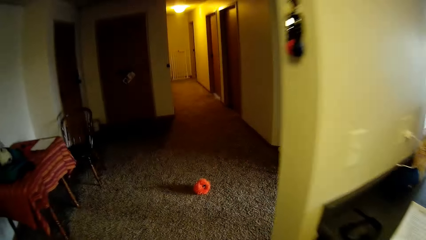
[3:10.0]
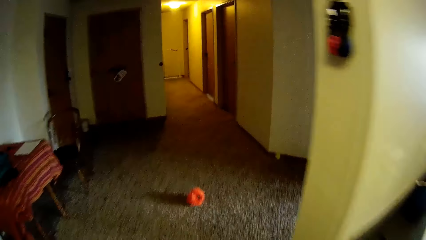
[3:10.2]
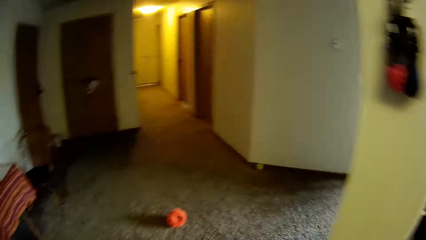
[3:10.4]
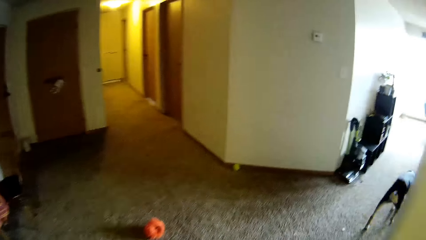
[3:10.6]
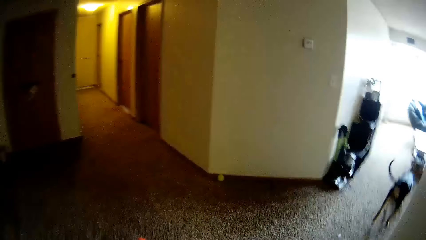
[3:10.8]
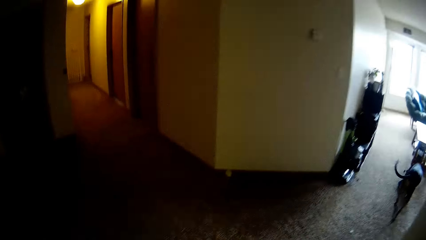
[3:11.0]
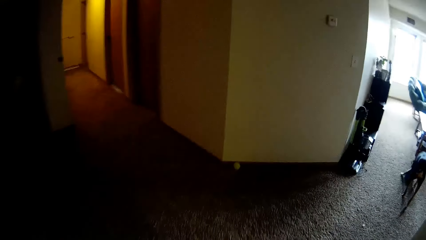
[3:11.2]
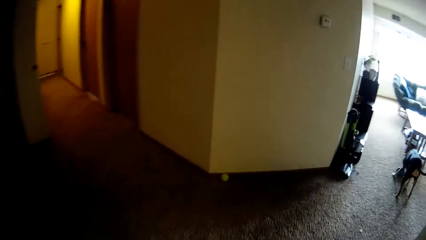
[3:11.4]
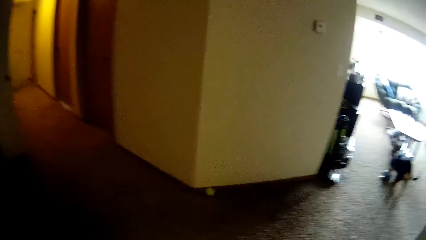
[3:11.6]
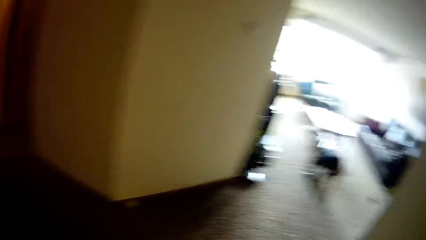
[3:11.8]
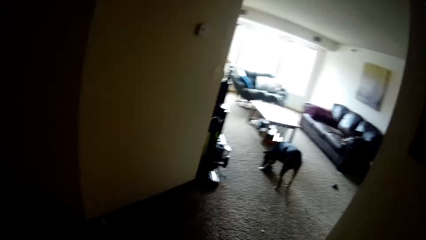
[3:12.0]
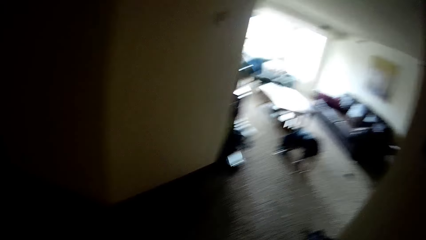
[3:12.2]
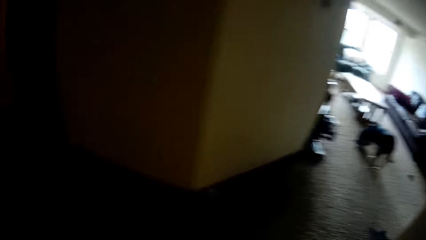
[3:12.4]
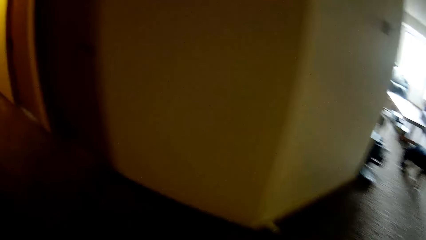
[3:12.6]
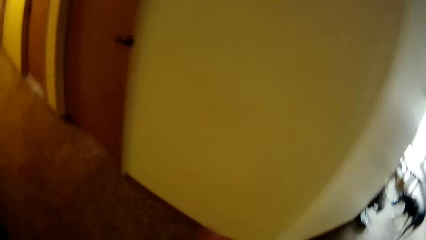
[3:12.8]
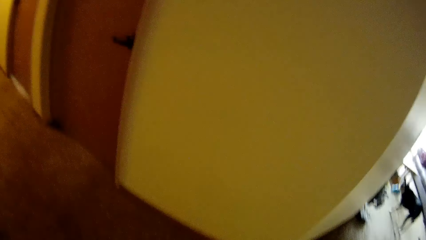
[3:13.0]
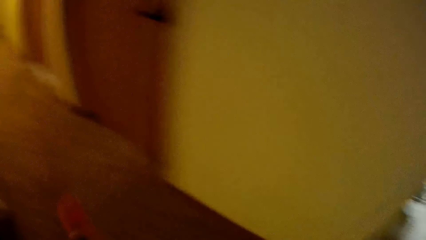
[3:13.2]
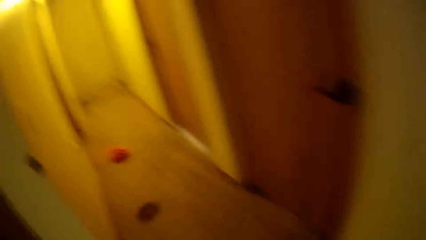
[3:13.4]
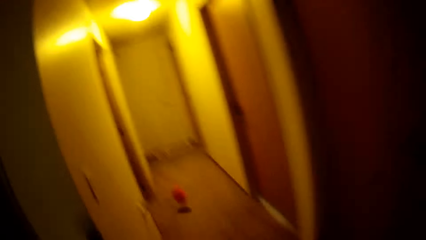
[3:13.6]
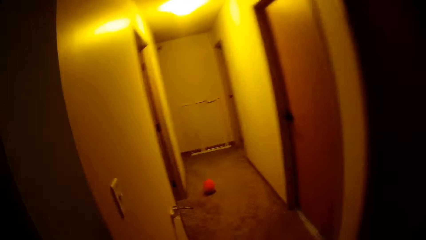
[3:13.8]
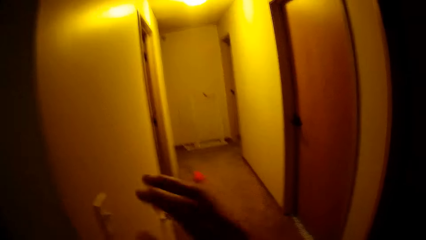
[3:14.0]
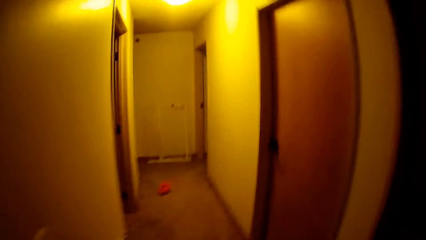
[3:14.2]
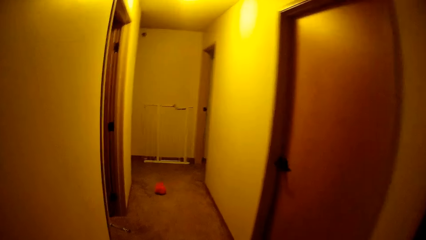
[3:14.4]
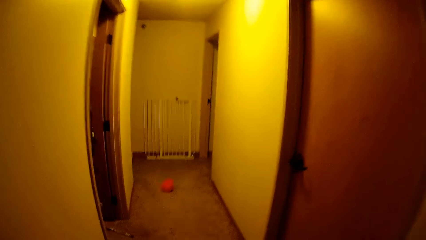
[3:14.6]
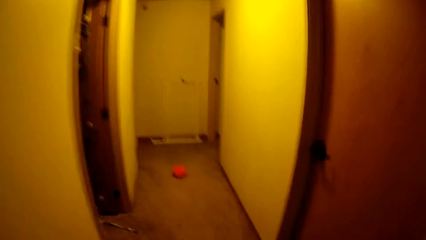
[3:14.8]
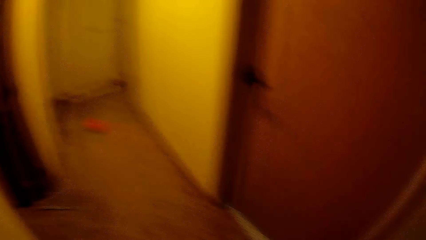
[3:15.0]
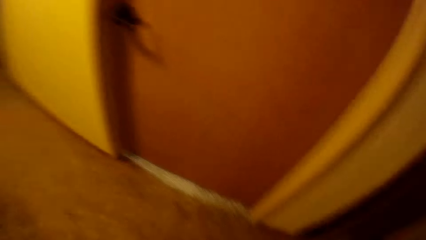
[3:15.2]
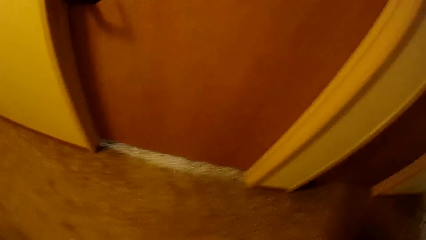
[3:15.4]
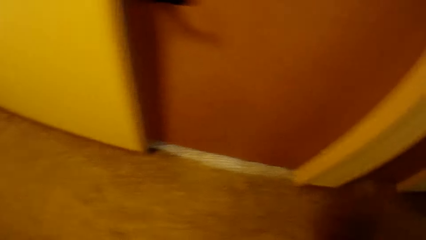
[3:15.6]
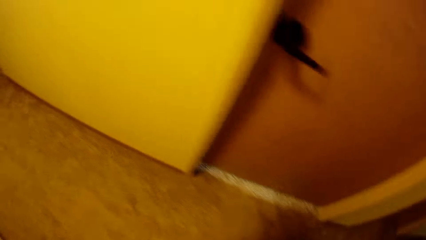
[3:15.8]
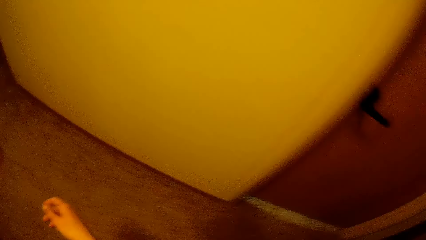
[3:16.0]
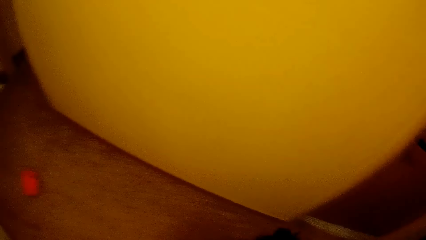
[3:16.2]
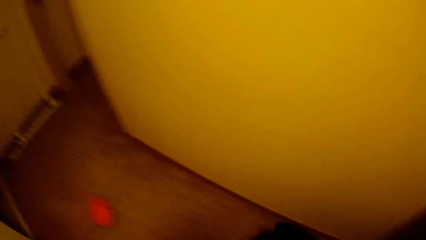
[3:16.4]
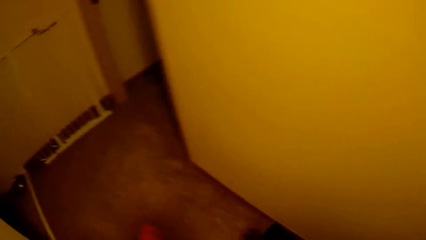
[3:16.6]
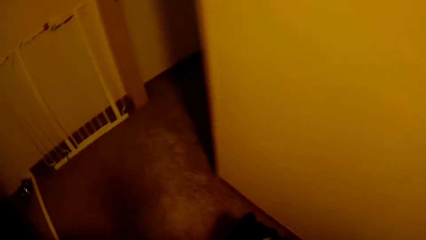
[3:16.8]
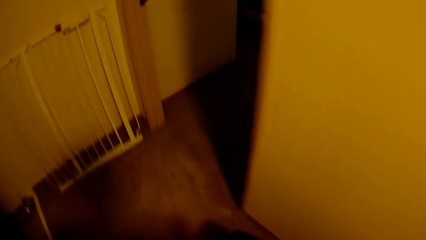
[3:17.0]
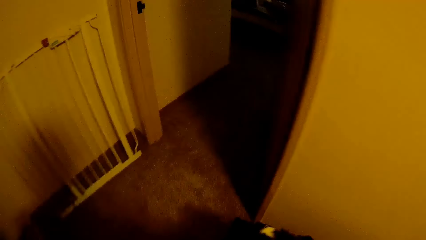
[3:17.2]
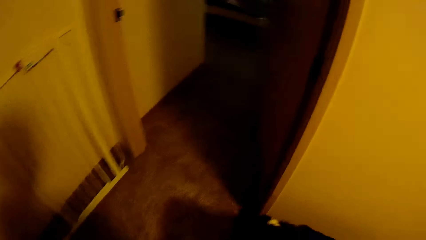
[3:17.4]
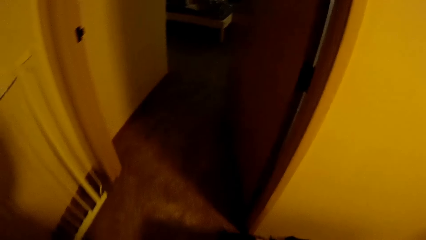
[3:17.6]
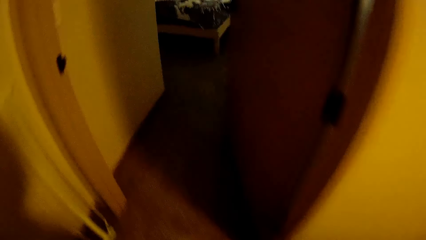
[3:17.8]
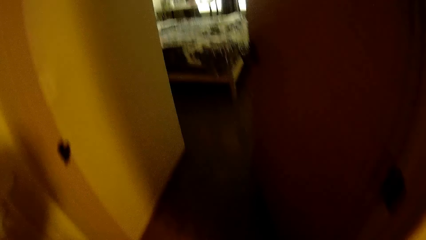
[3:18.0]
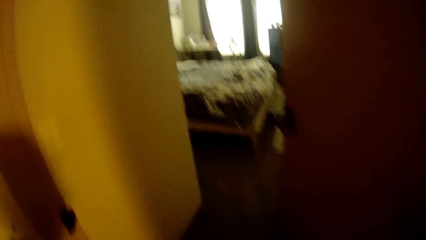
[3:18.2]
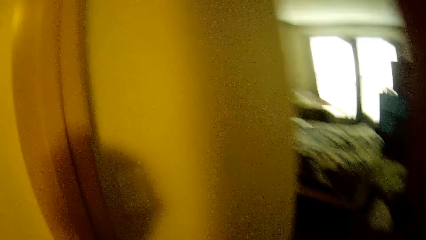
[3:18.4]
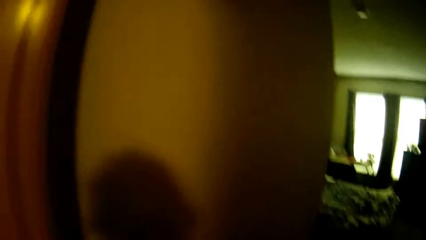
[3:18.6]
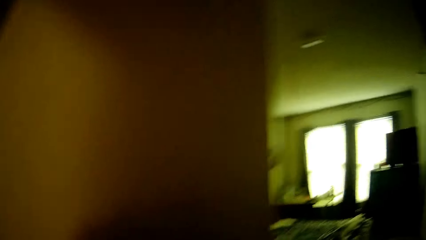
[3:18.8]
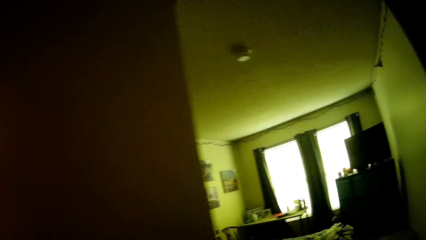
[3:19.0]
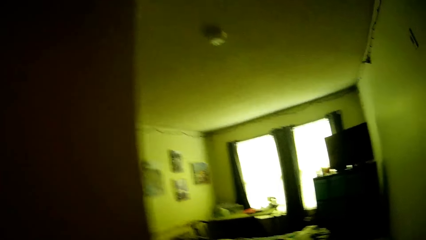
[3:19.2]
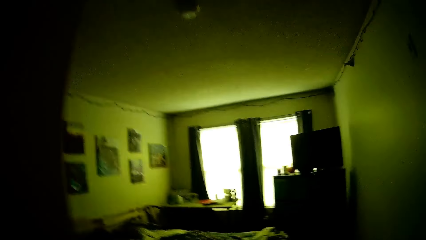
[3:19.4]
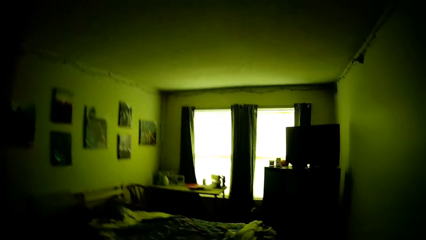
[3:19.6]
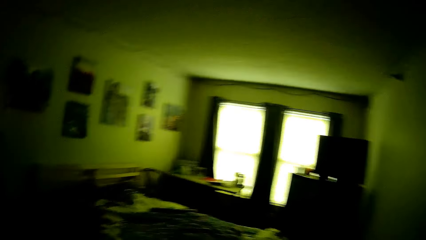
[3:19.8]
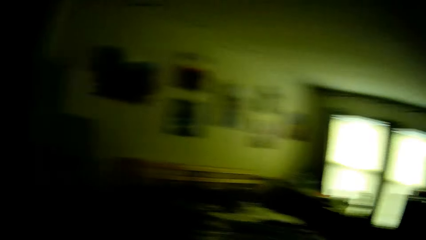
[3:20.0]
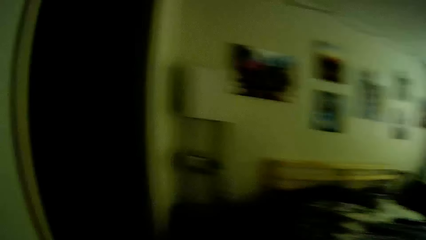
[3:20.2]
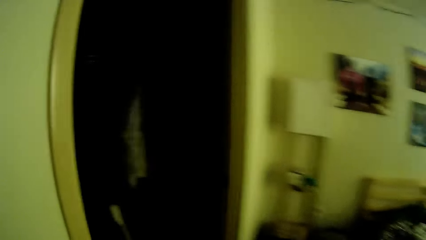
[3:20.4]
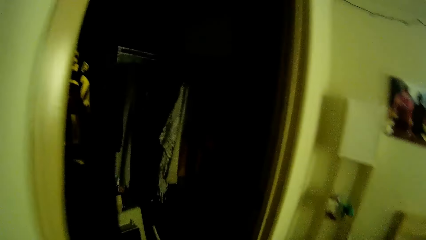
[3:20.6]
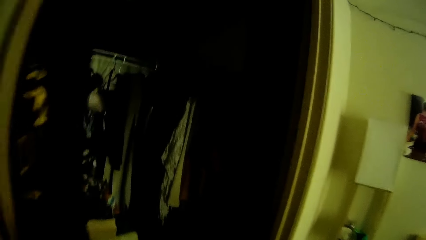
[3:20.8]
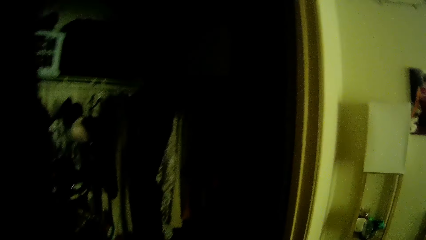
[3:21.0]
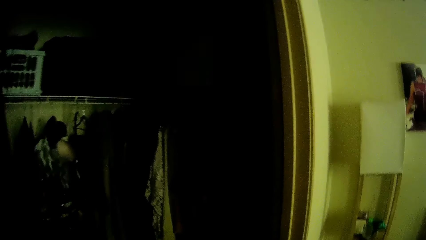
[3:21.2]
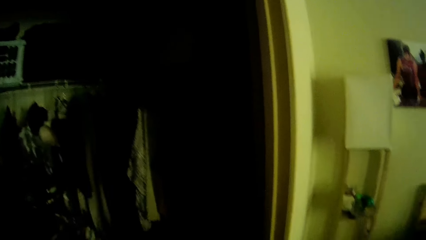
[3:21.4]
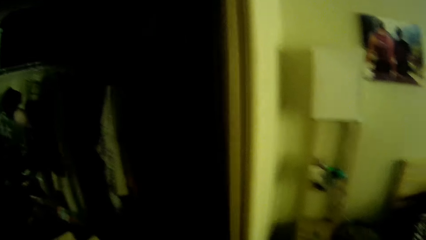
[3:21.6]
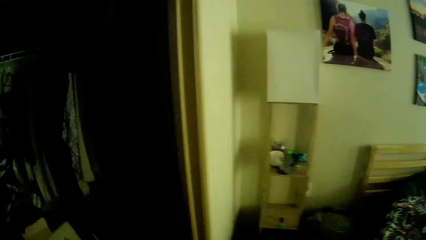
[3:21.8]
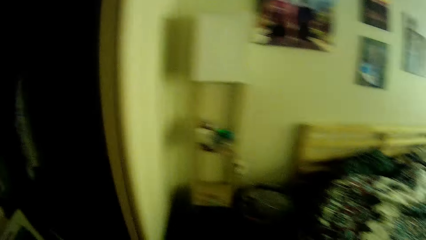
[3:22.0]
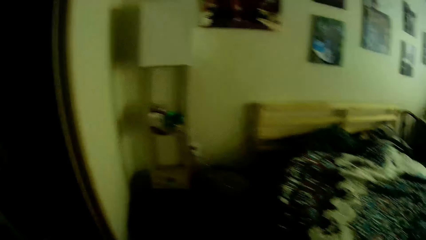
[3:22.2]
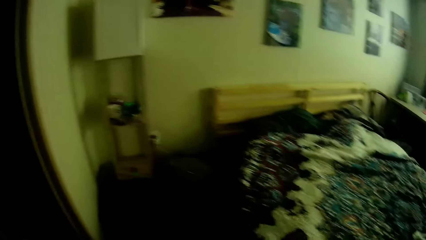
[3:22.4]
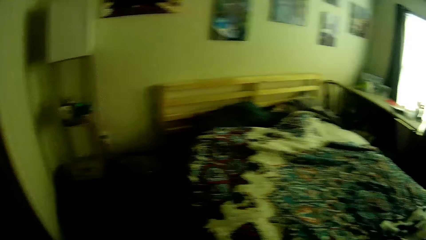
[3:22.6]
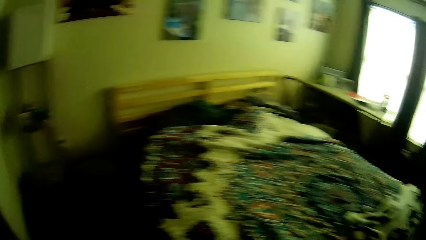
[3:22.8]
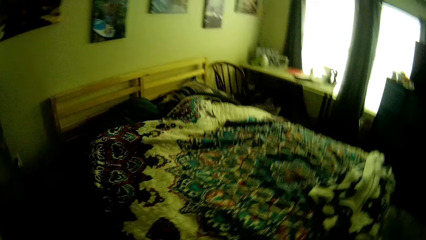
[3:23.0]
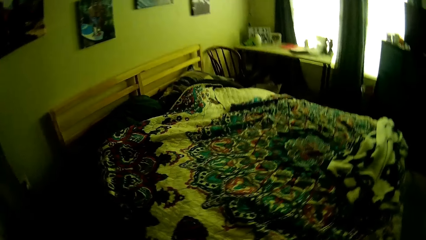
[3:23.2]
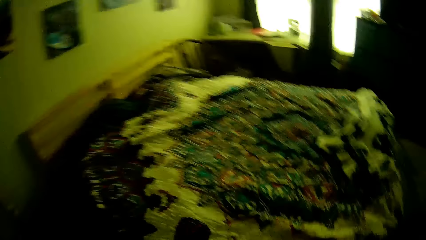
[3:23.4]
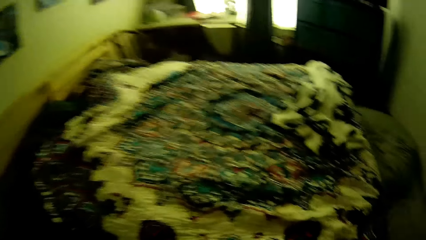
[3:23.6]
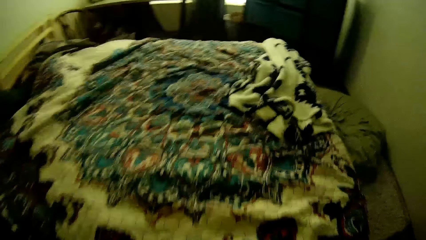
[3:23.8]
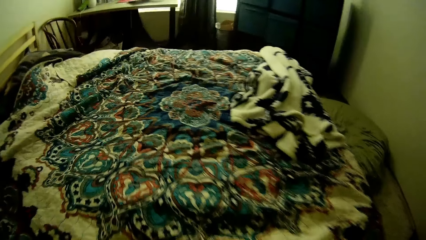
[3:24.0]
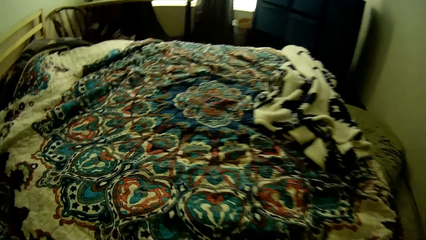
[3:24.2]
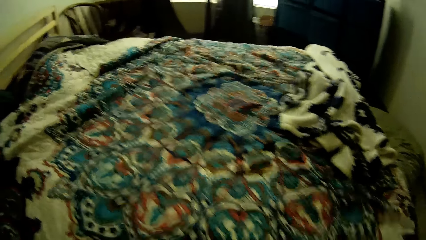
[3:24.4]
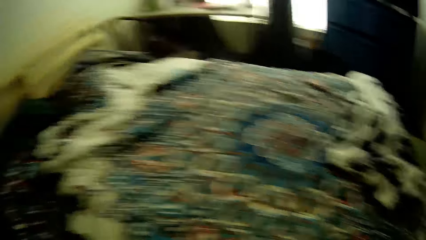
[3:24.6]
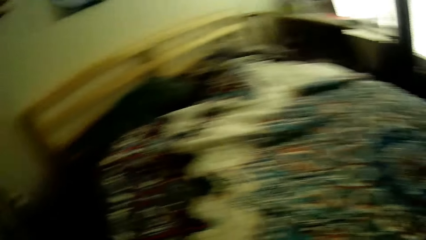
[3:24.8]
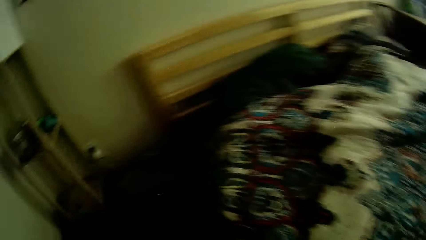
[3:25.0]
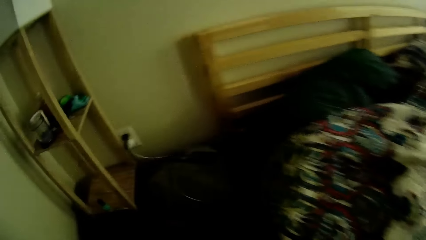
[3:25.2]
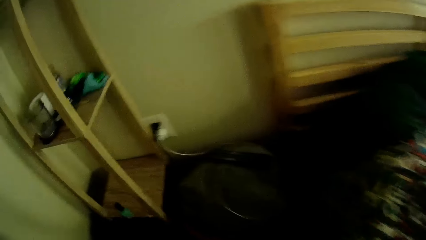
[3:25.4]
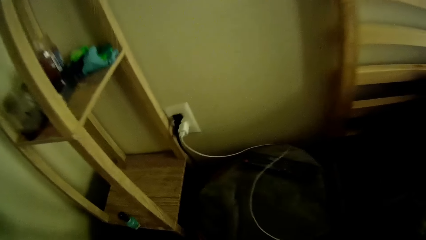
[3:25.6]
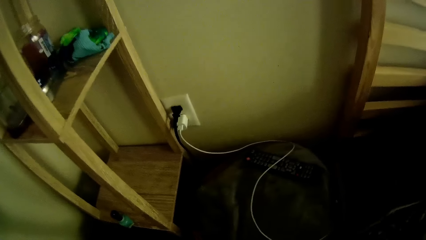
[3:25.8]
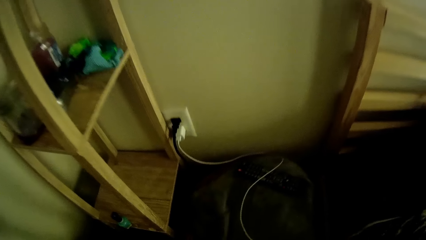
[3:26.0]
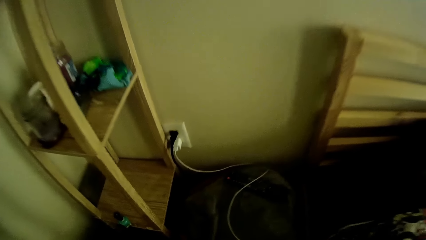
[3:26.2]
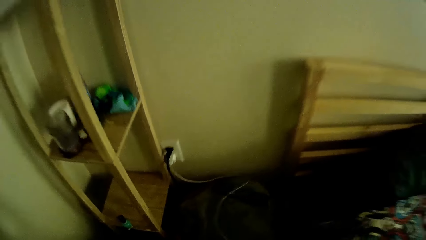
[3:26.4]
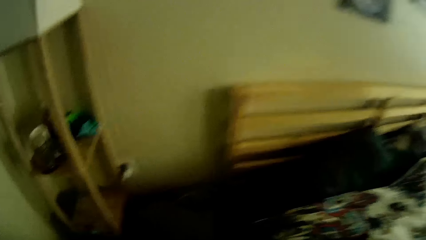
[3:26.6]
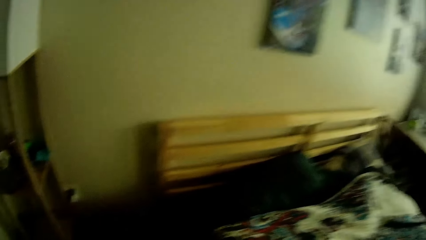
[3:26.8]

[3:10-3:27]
The camera wearer walks to the room. She makes gestures with her right hand.
